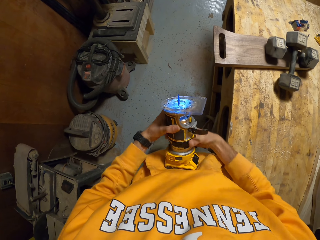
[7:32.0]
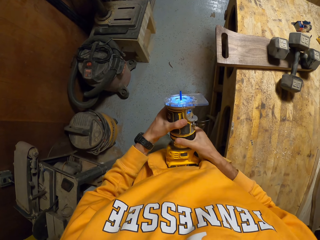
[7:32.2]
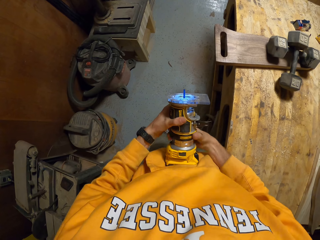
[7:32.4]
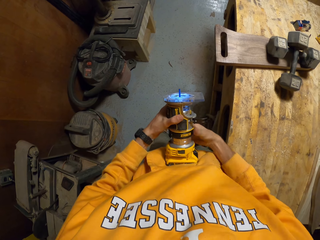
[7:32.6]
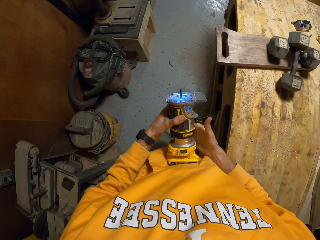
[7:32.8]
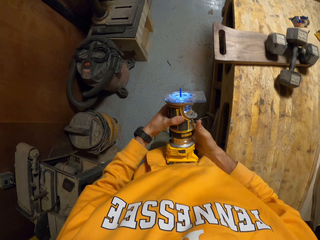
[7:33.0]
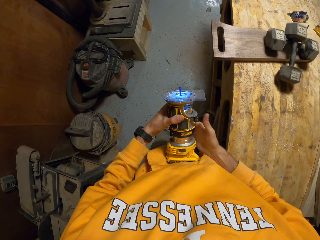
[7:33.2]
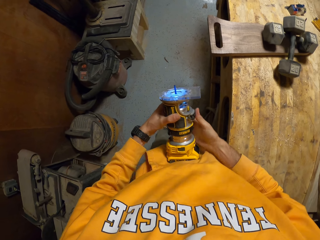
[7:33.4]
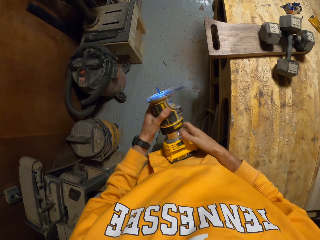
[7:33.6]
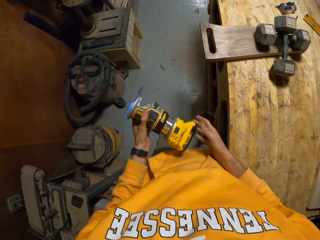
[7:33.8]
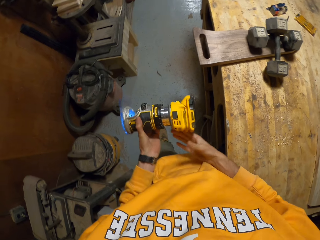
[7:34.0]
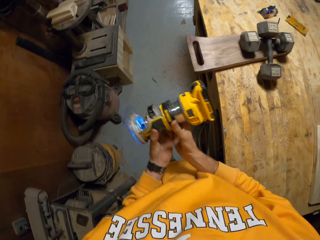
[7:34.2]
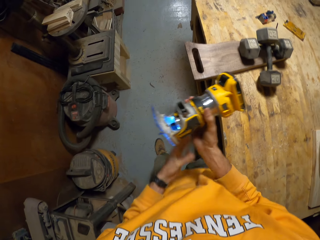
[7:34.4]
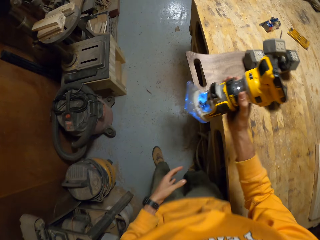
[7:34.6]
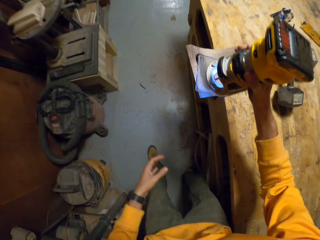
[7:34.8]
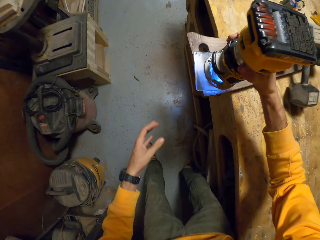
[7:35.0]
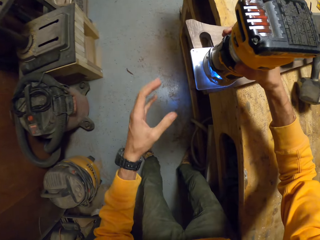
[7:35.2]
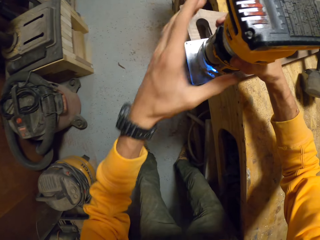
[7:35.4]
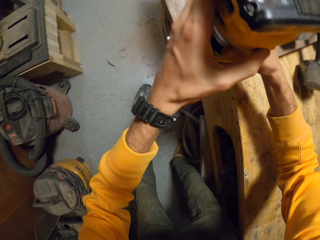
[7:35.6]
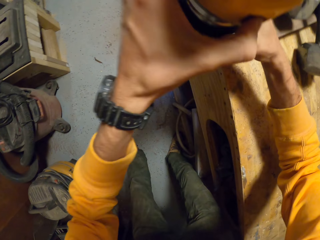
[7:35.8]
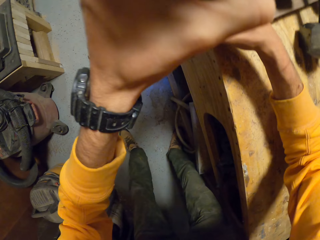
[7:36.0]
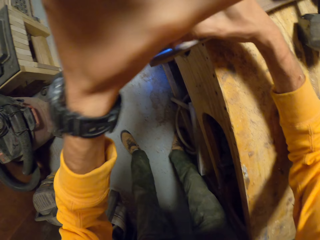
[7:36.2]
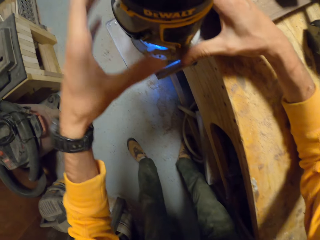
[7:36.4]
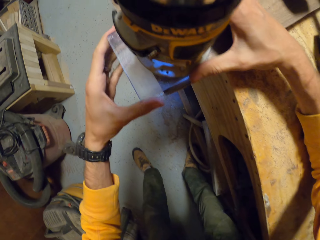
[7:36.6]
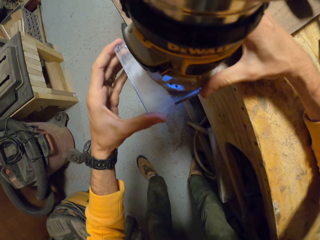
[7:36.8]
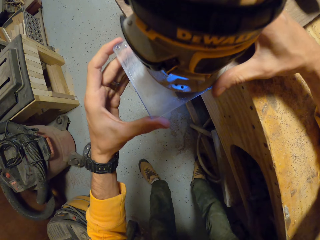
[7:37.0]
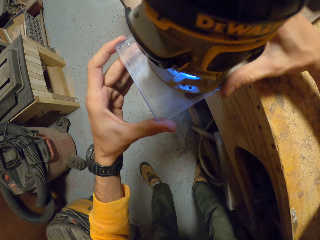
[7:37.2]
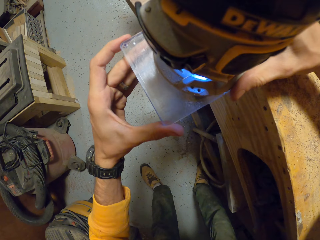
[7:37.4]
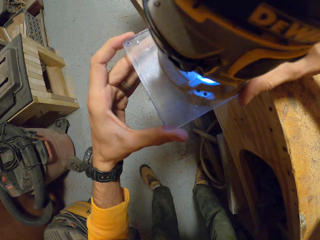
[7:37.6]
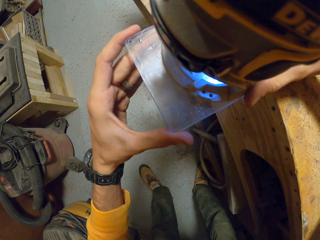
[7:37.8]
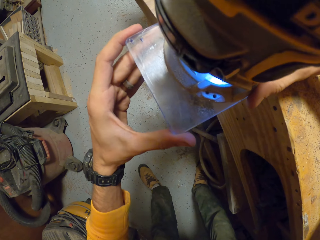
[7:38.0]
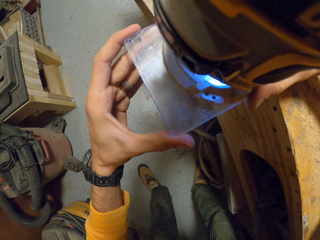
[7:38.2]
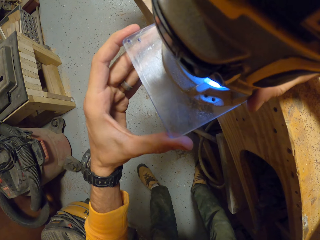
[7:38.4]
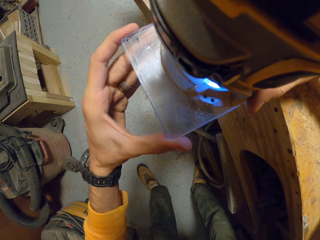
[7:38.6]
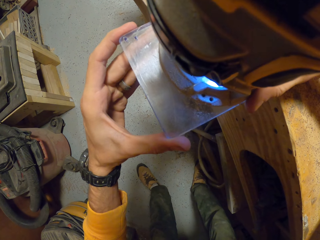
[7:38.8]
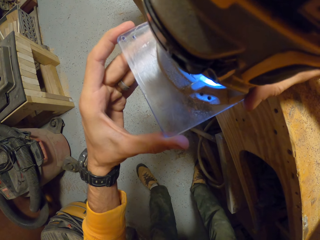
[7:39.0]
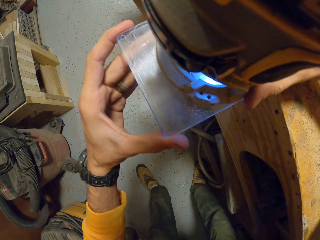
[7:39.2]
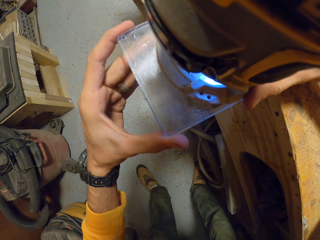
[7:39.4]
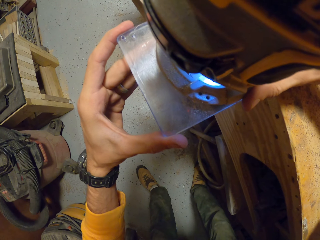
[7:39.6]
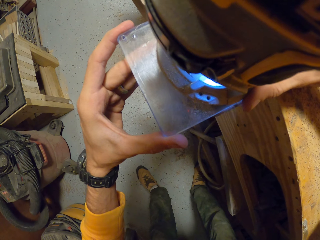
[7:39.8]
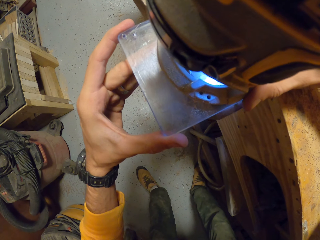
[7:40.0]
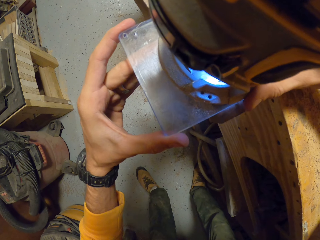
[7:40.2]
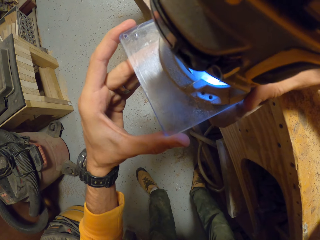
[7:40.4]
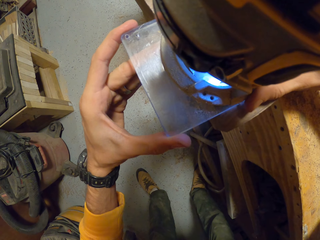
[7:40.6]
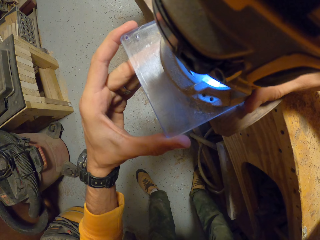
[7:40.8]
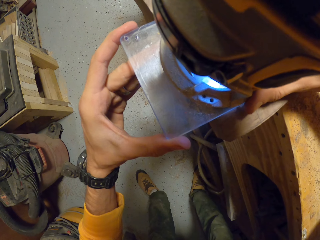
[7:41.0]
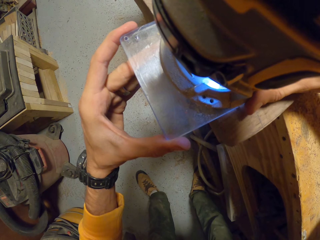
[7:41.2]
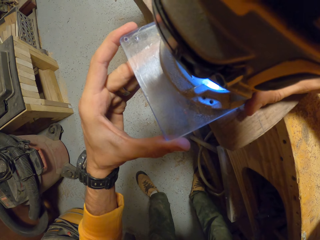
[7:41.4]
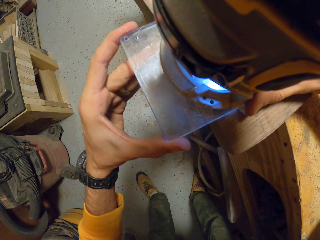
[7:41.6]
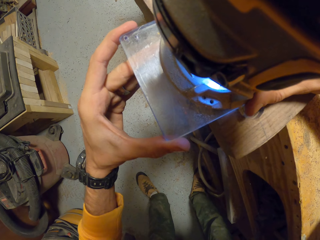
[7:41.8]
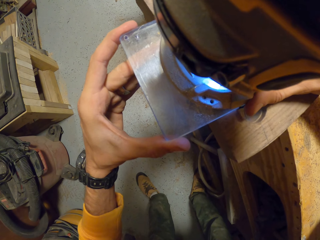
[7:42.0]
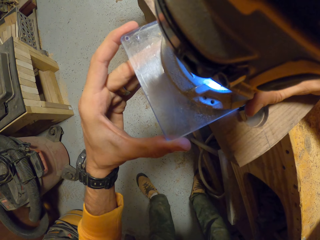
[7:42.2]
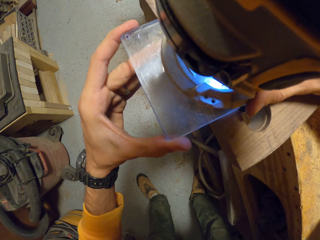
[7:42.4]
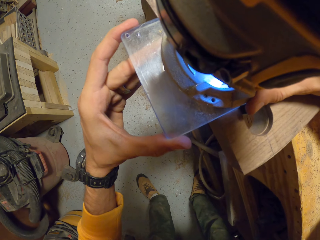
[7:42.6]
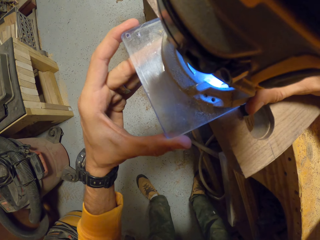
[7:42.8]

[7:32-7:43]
The camera wearer passes the device to his right hand. He puts the device on the woodwork with his right hand. He operates the device with his left hand. He smoothens the woodwork with the device in his hands.

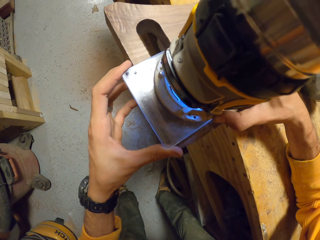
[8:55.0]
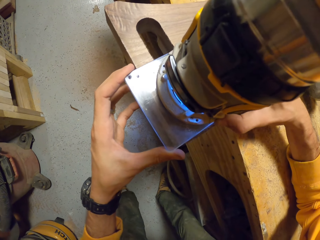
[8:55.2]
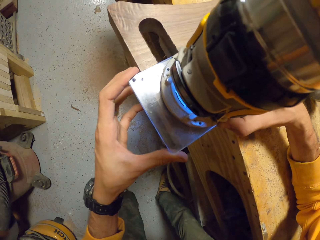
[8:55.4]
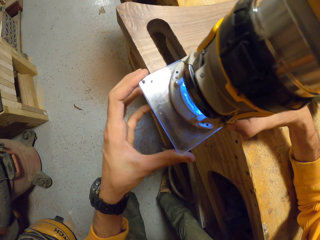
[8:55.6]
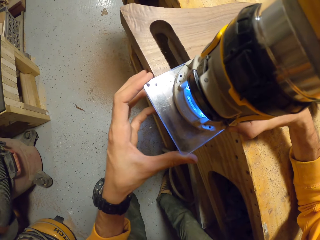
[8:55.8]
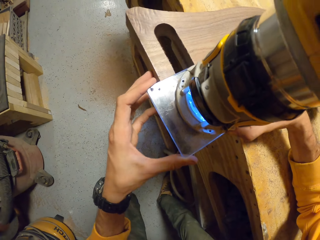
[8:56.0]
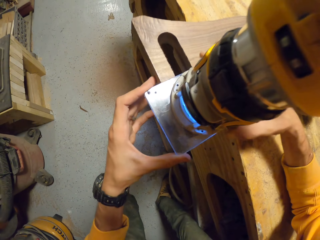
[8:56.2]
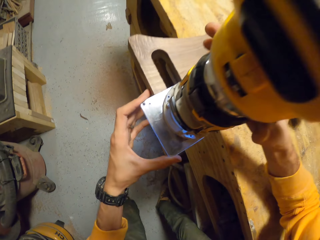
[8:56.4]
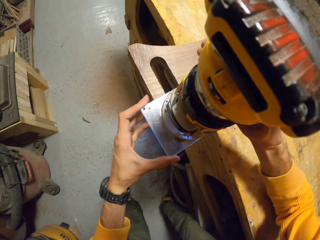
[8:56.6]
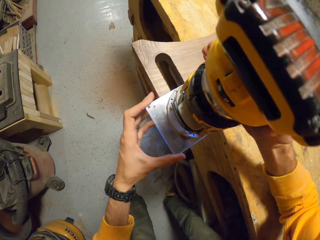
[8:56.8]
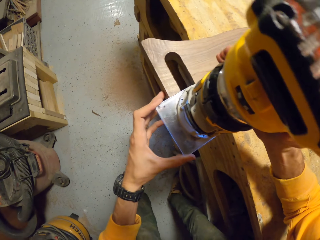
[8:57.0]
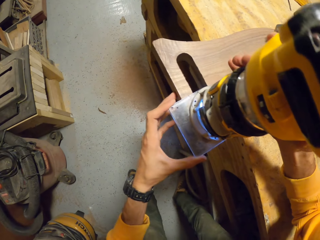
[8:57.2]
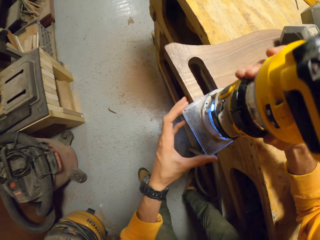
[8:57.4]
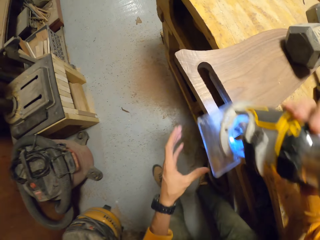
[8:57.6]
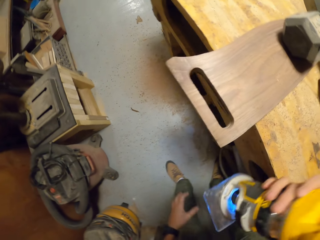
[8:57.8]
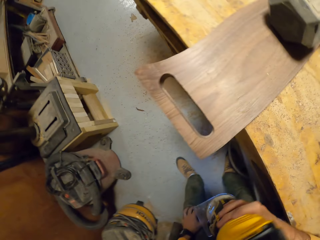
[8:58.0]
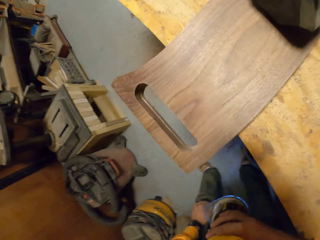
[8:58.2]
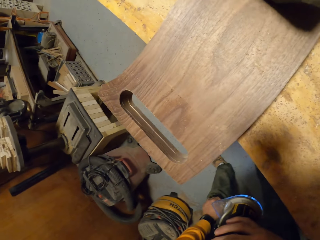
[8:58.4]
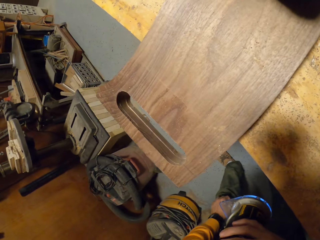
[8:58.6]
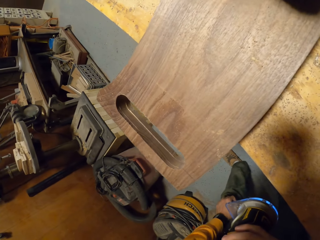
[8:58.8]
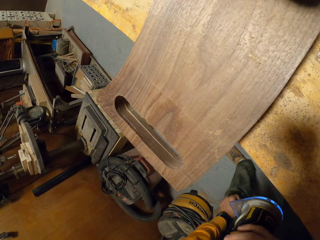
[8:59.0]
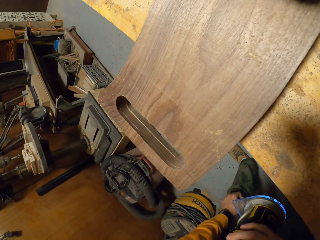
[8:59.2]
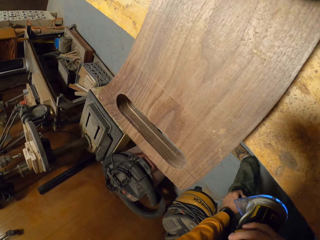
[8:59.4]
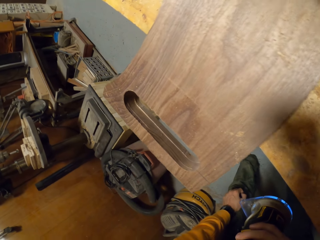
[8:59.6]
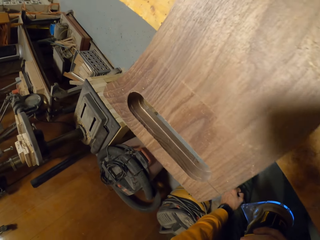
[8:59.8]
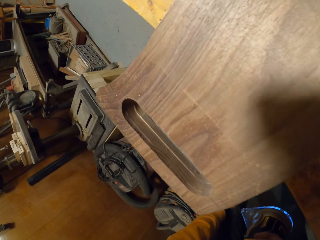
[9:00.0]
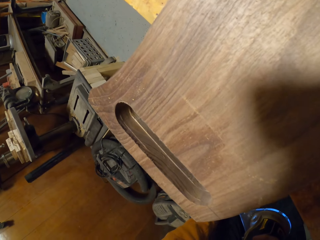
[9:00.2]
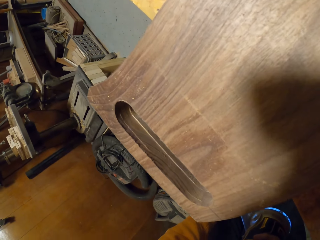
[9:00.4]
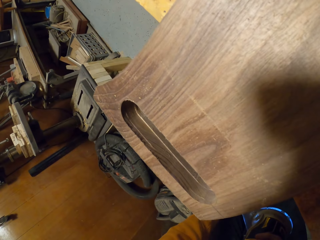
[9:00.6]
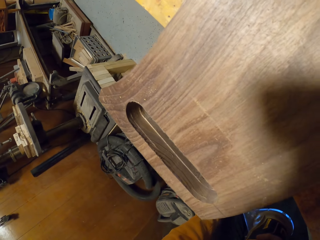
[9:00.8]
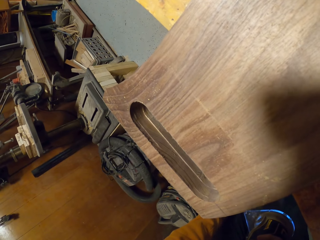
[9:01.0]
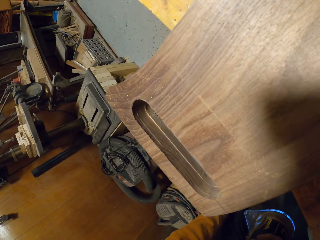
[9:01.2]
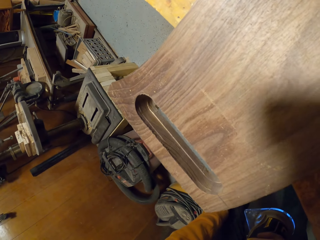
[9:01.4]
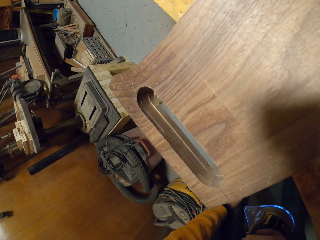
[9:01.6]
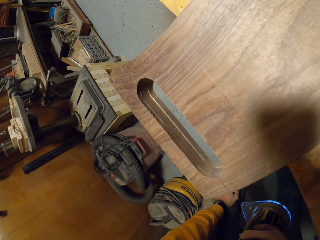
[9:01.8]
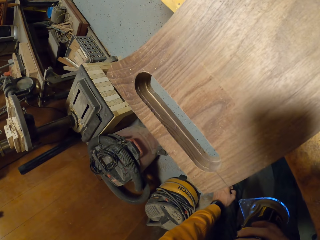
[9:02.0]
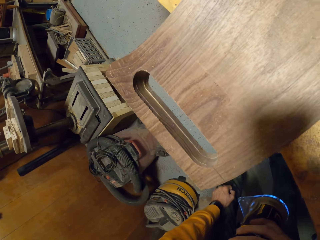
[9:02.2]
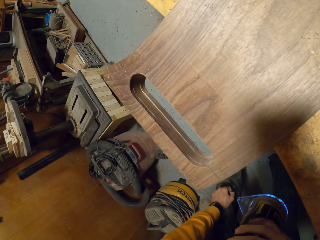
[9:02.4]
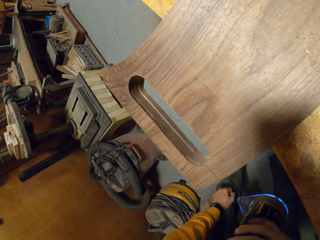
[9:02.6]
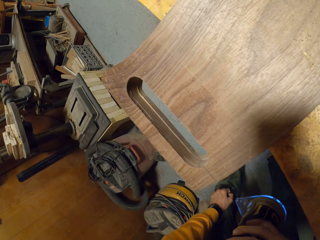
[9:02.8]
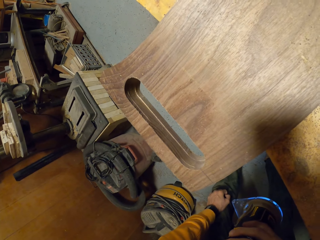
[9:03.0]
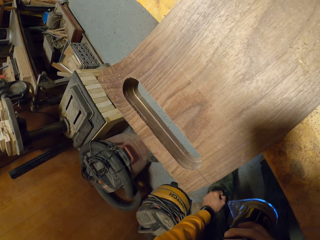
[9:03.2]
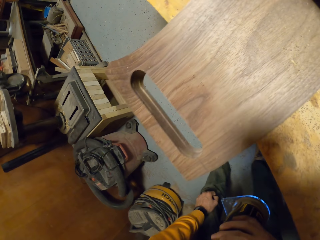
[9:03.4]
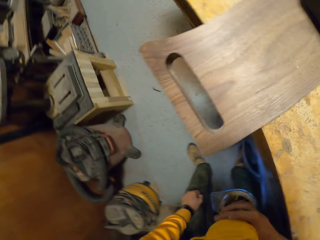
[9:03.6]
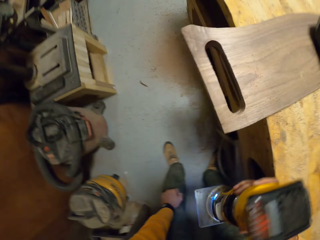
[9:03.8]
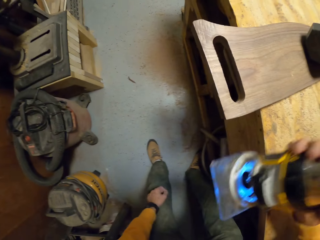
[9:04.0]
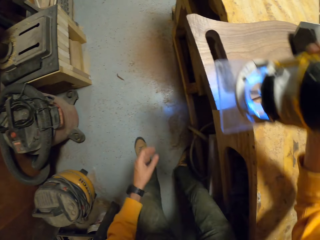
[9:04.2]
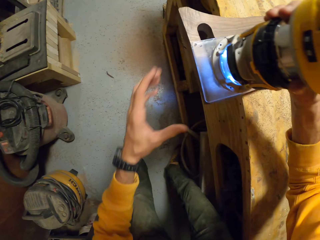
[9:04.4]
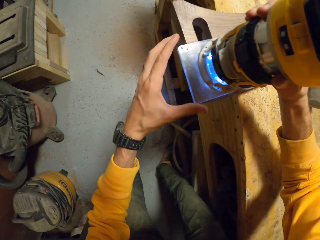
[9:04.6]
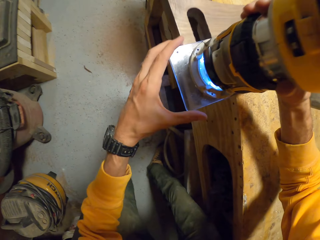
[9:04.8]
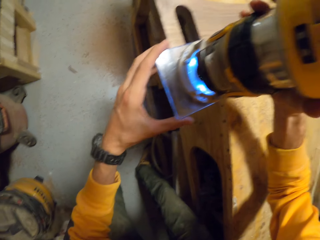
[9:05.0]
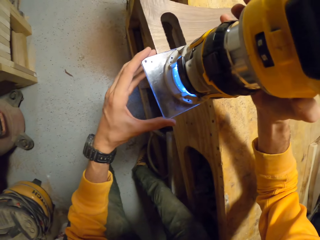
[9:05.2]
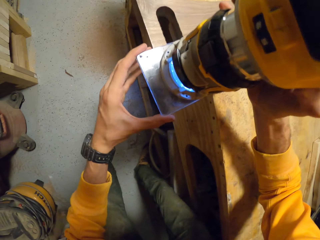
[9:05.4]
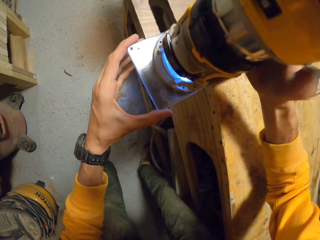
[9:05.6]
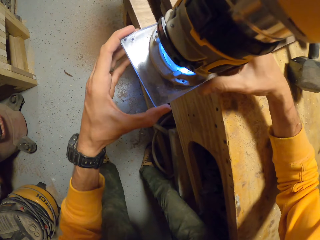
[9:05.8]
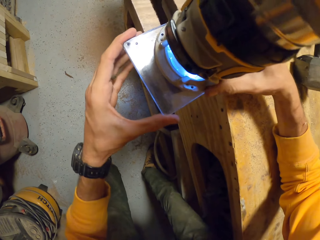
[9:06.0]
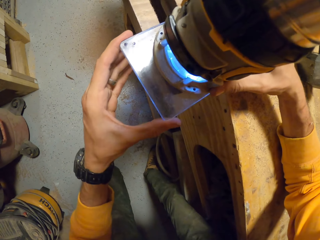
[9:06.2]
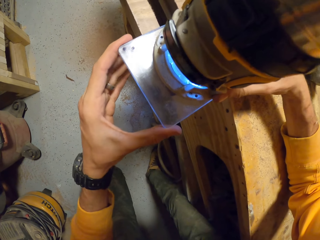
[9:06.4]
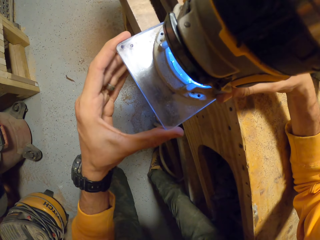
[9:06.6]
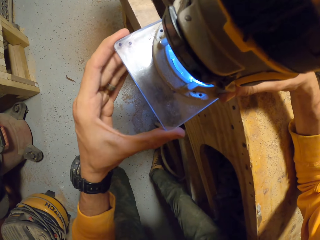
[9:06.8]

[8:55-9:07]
The camera wearer operates the device with his right hand. He removes the device from the woodwork with his right hand. He stops smoothening the wood. He inspects the wood. He puts the device on the woodwork with his right hand. He smoothens the wood. He operates the device with his right hand.
